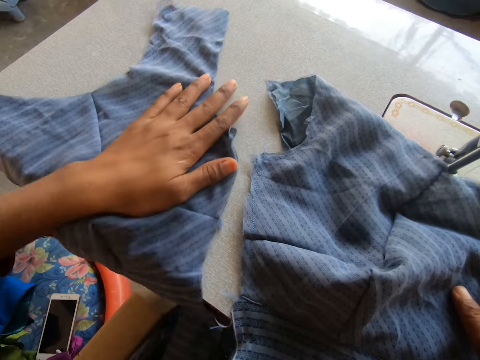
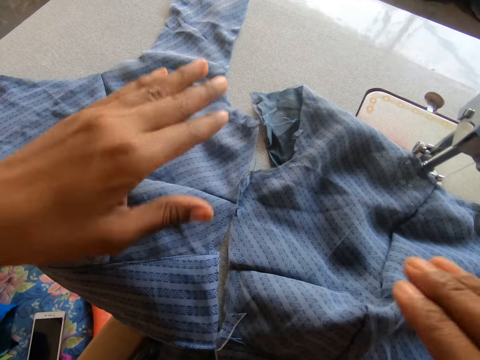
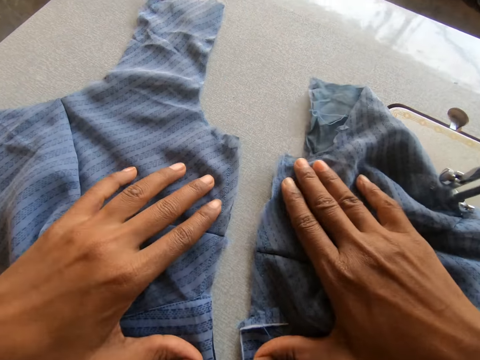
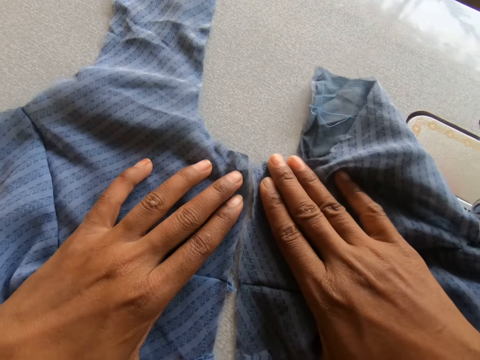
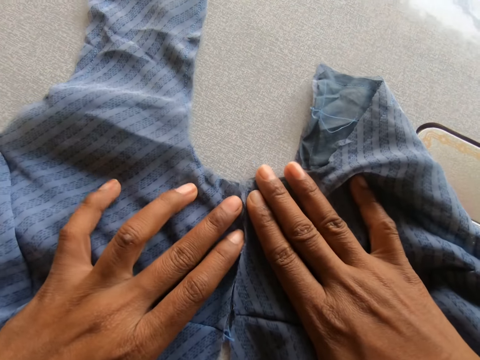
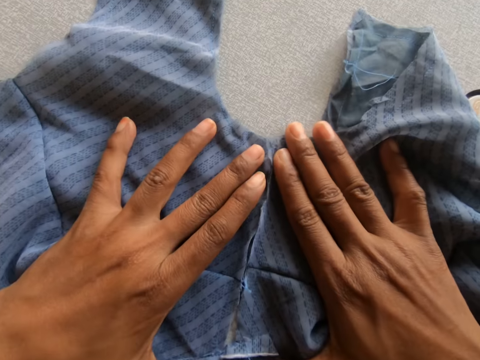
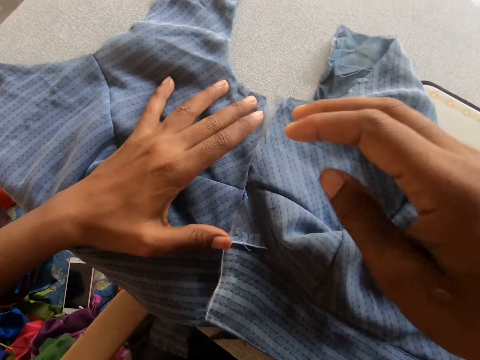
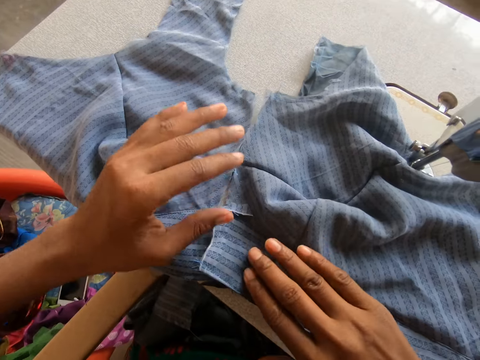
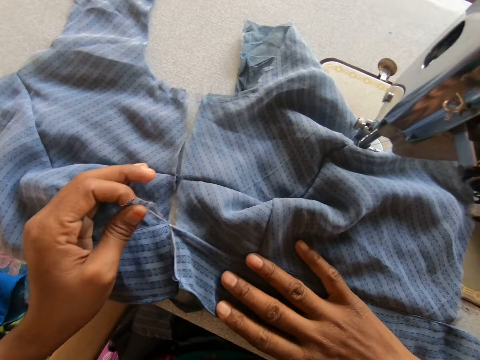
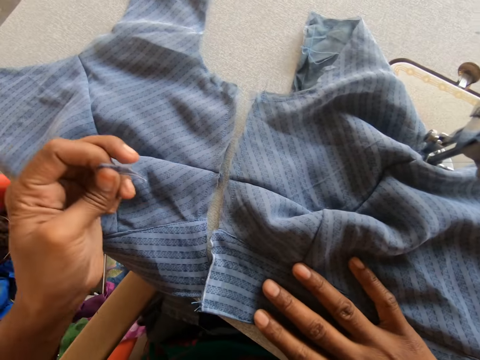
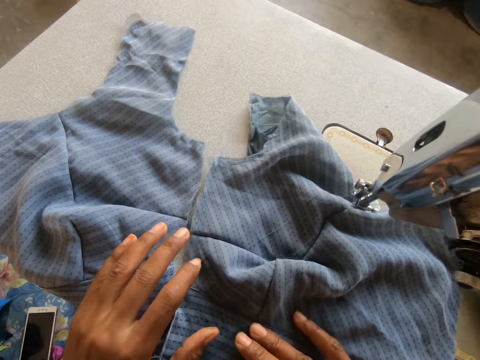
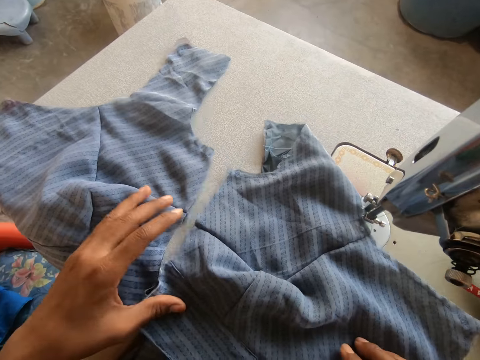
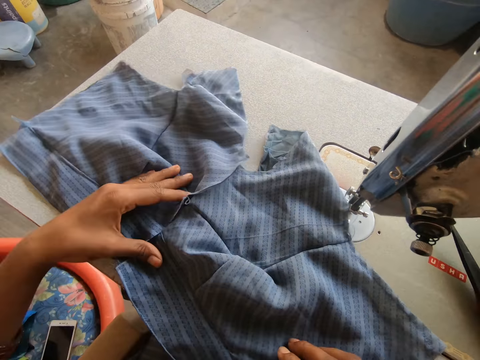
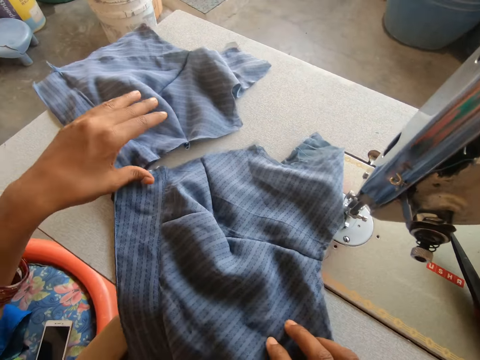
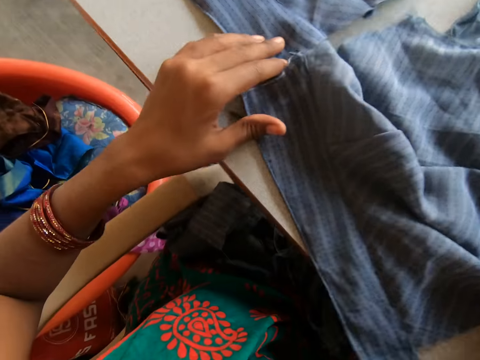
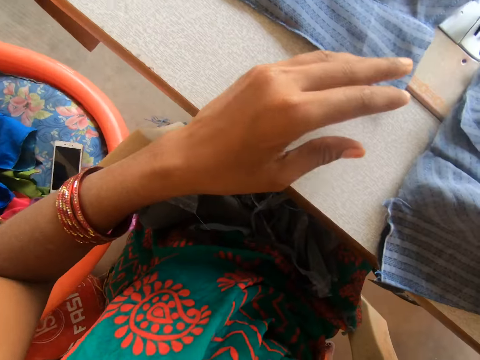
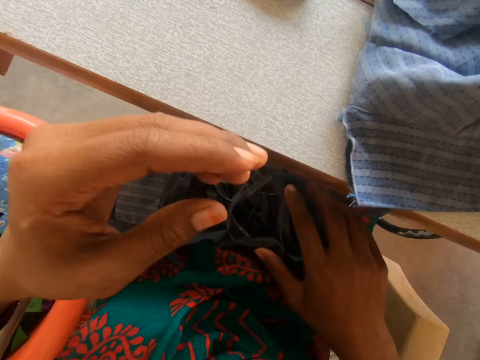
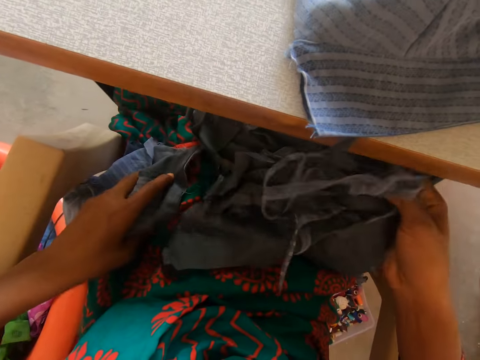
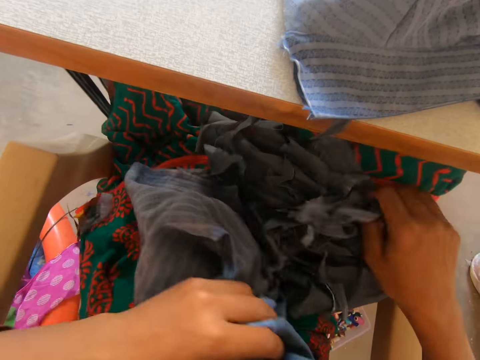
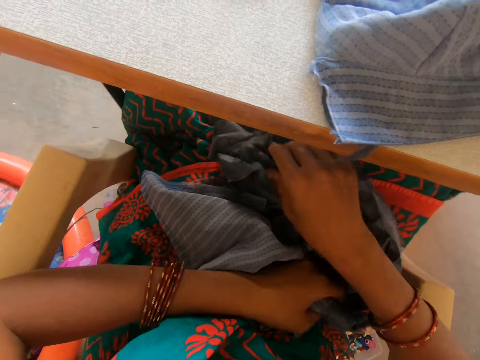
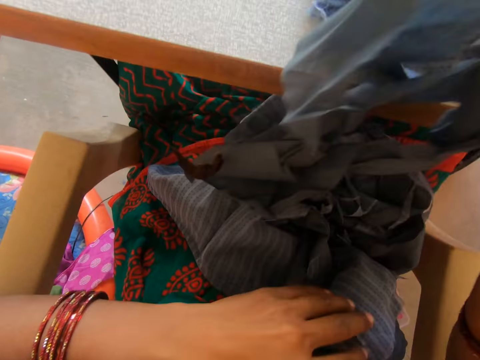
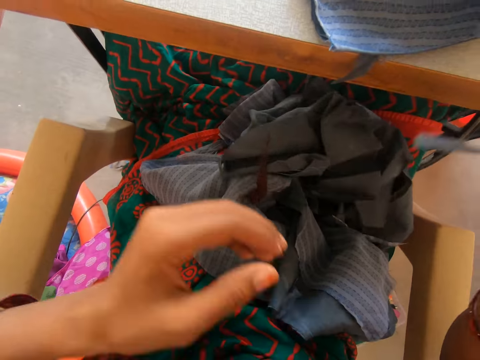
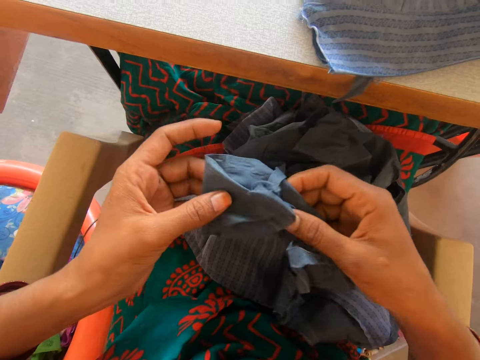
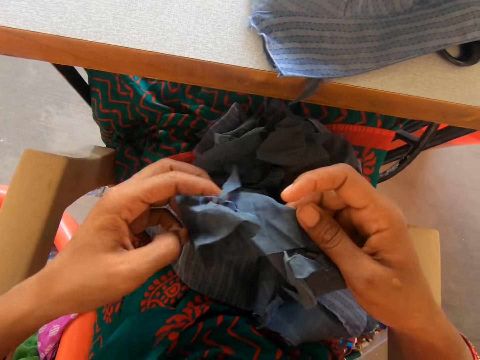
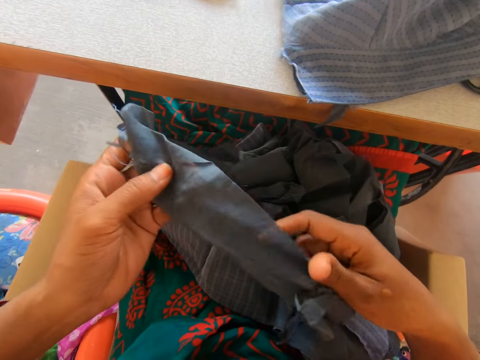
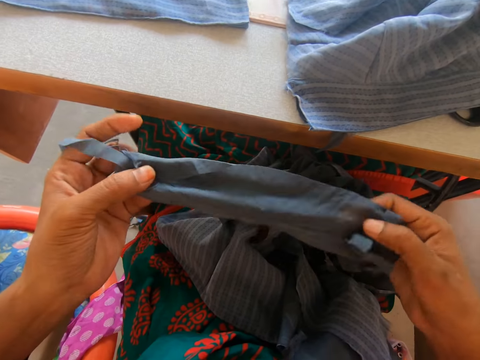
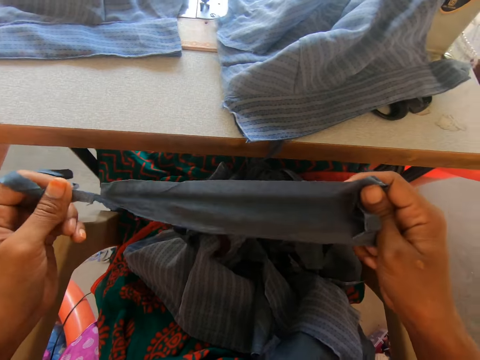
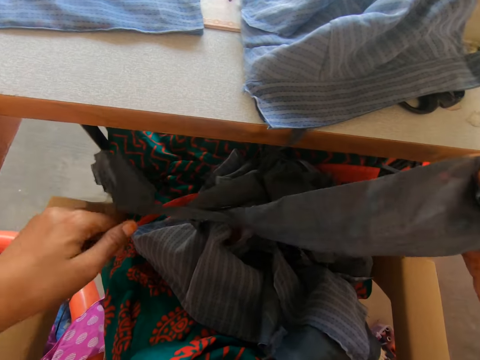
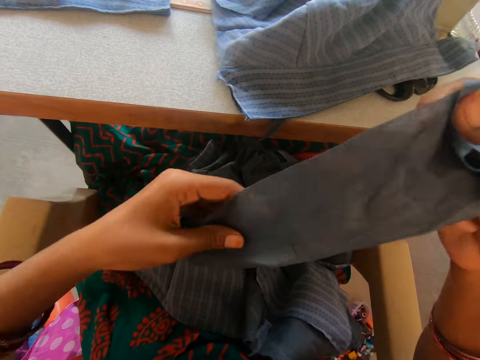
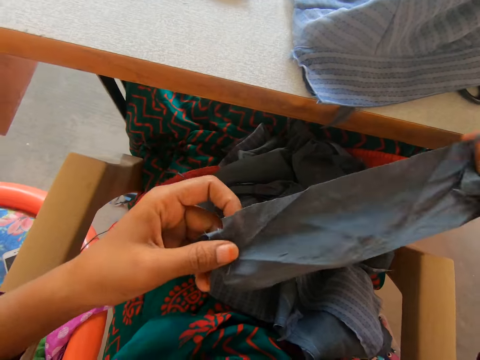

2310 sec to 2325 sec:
The camera wearer pushes a garment on the sewing machine. She adjusts the cloths with her hands. She picks a lining or garment piece on her leg.

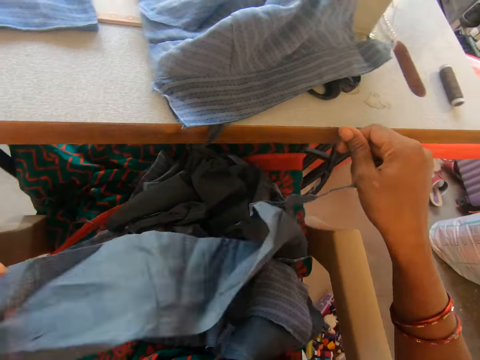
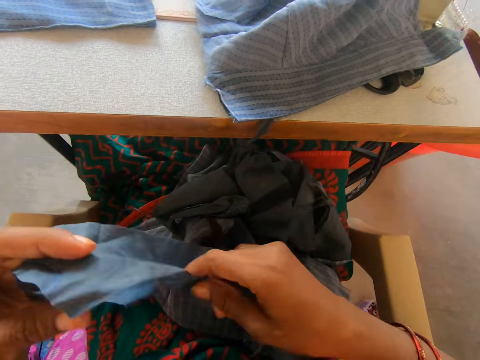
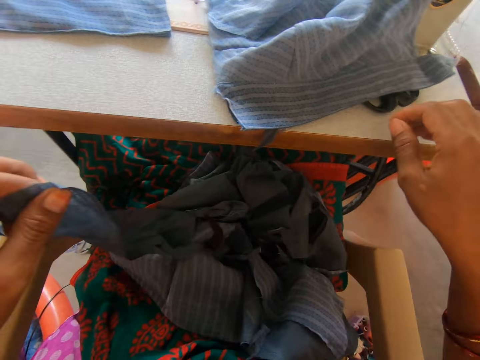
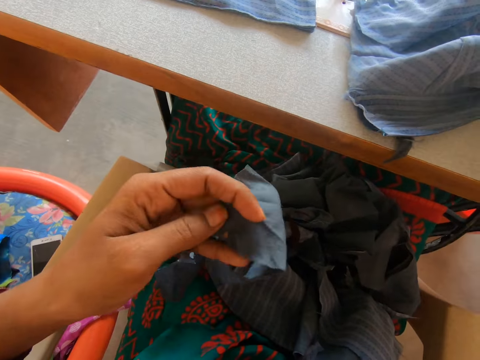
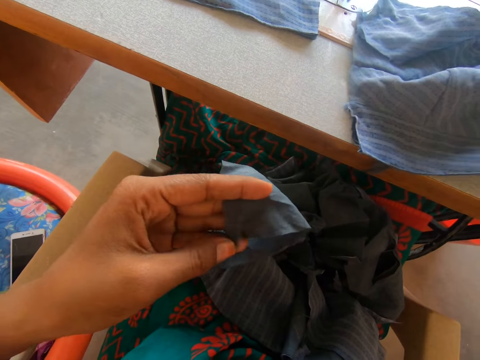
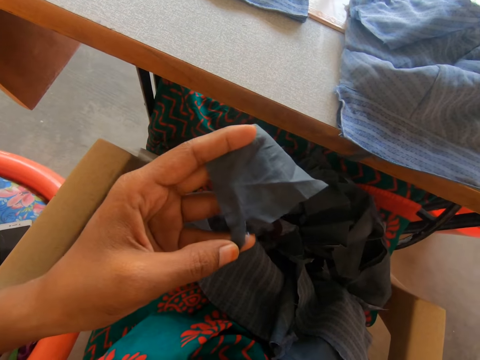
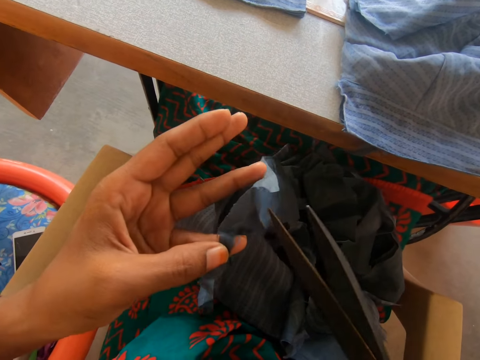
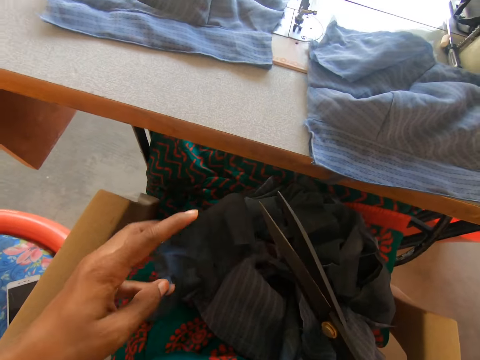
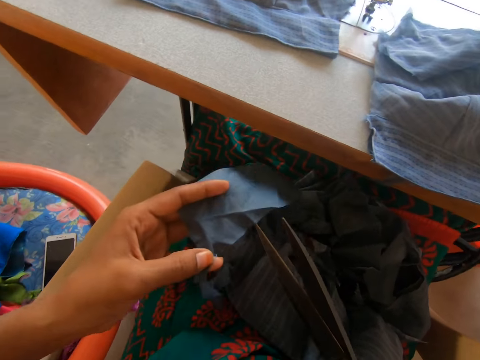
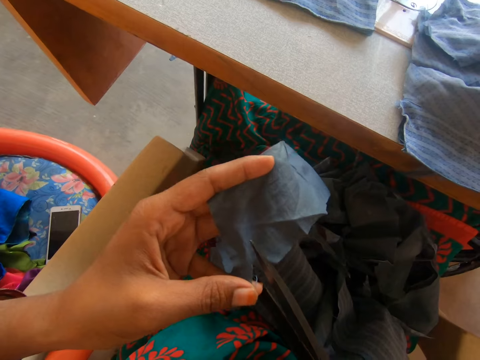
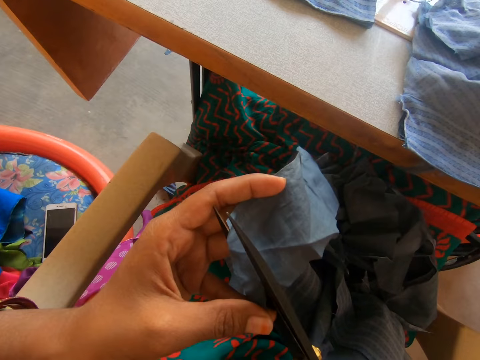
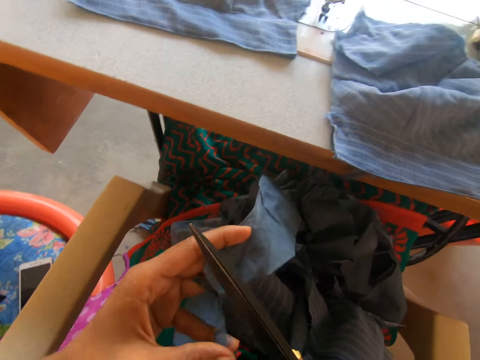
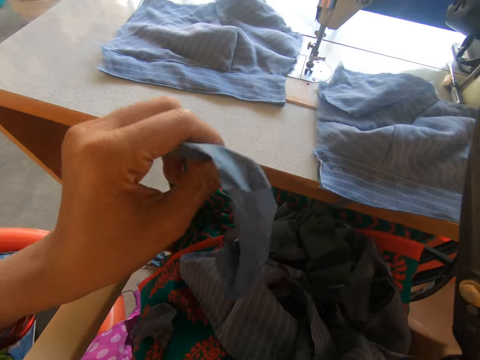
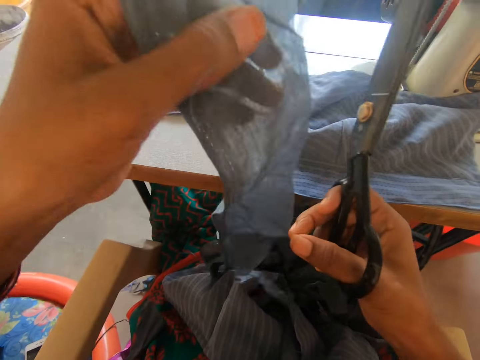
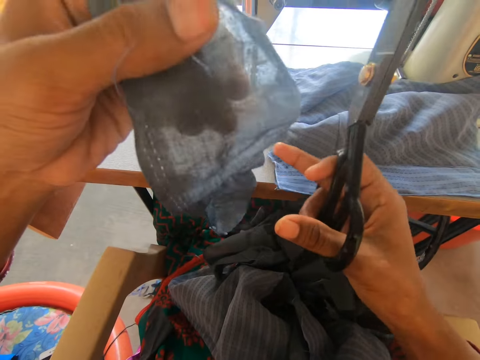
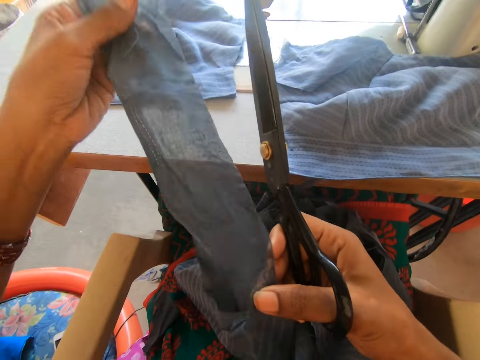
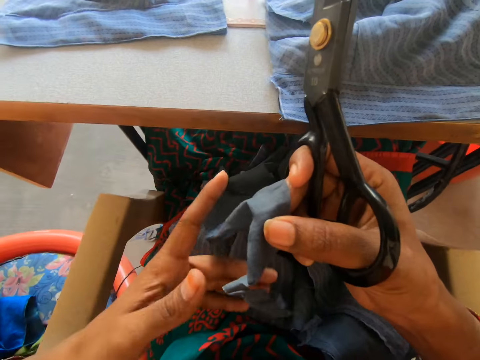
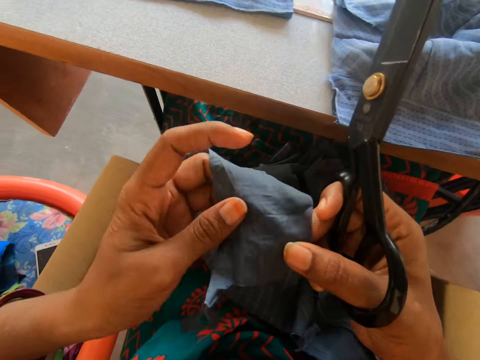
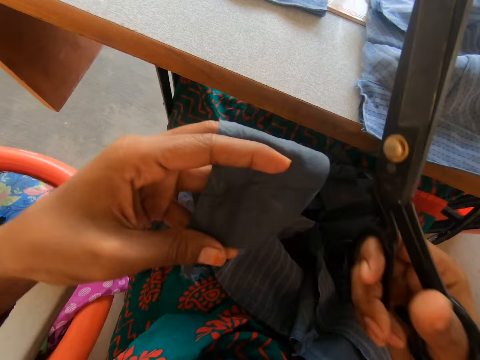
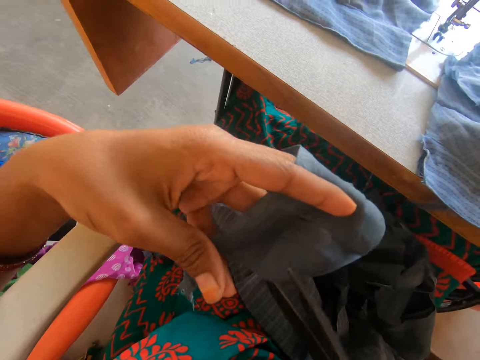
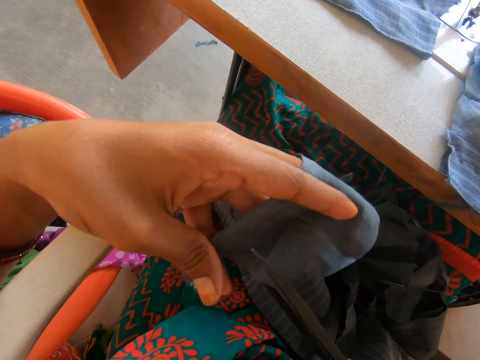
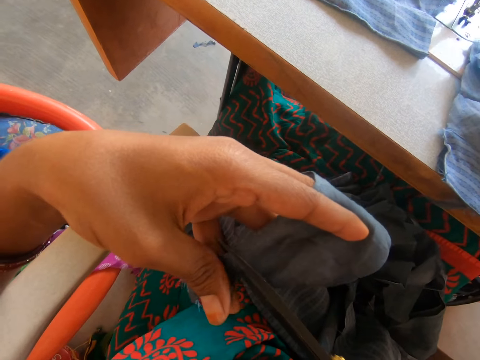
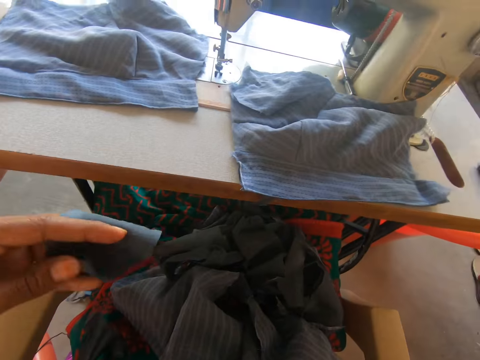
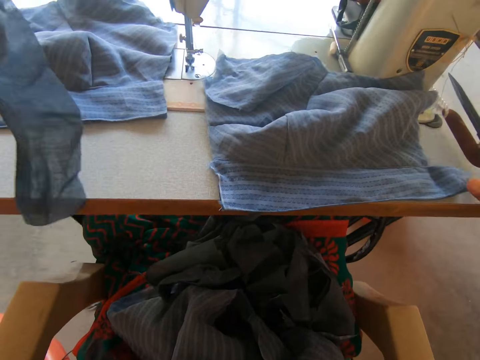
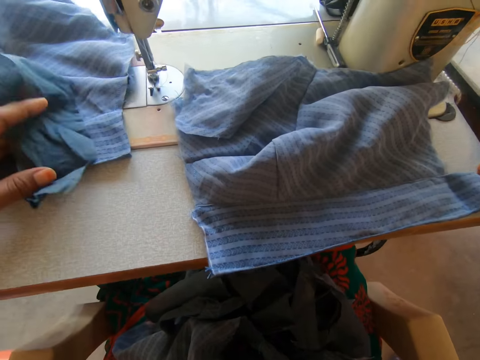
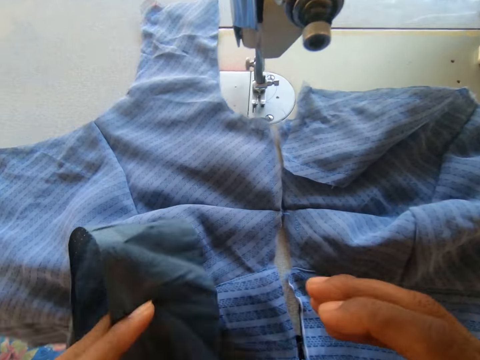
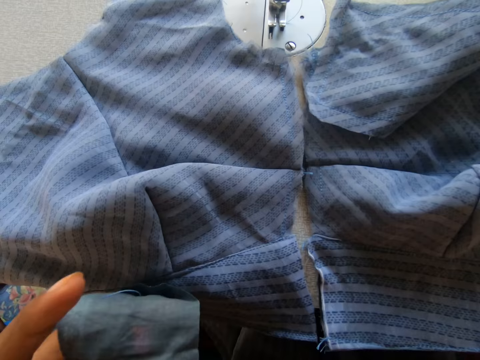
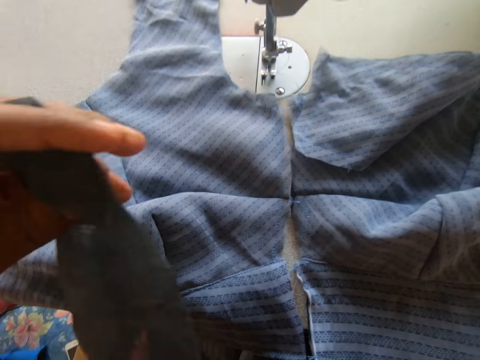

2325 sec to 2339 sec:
The camera wearer picks the pair of scissors on the sewing machine with her right hand. She cuts off the lining with the pair of scissors. She raises a garment. She cuts the garment piece. She drops back the pair of scissors on the sewing machine with her right hand. She places a garment on another garment.
